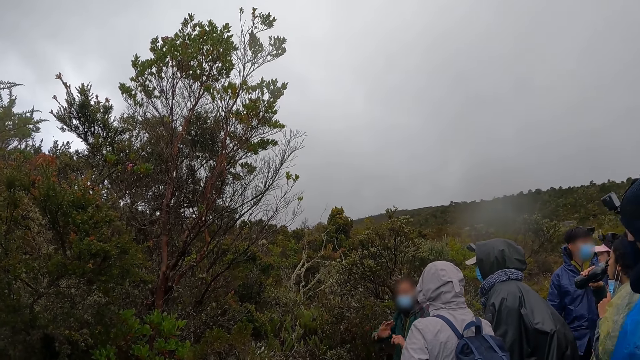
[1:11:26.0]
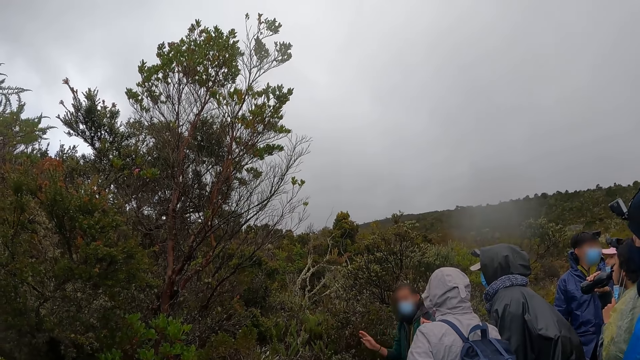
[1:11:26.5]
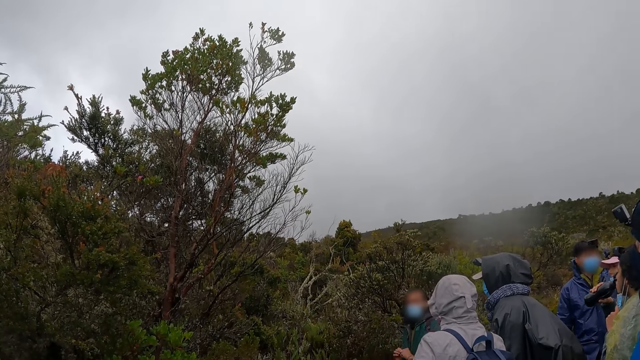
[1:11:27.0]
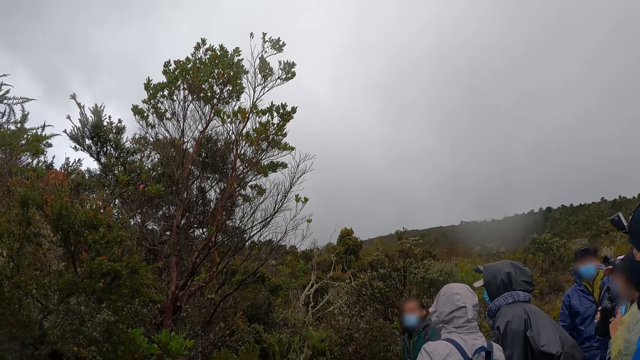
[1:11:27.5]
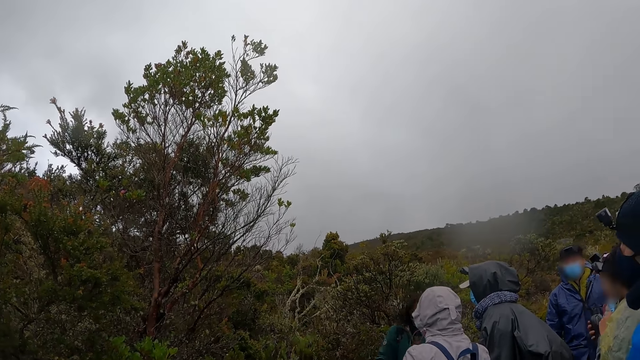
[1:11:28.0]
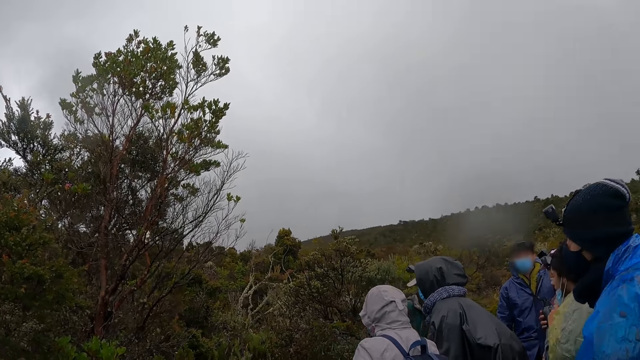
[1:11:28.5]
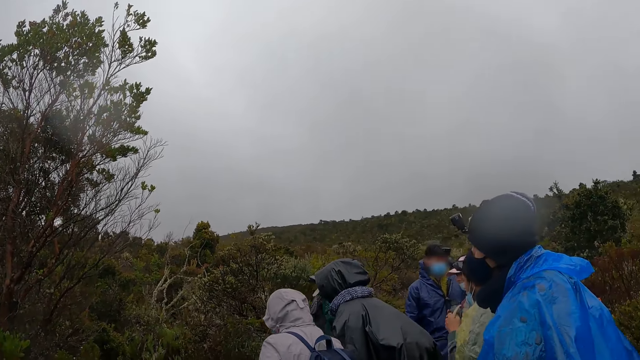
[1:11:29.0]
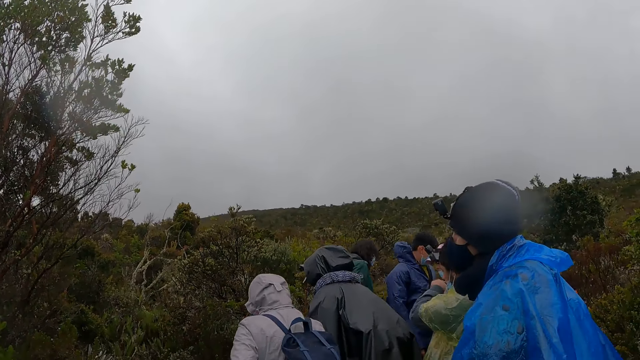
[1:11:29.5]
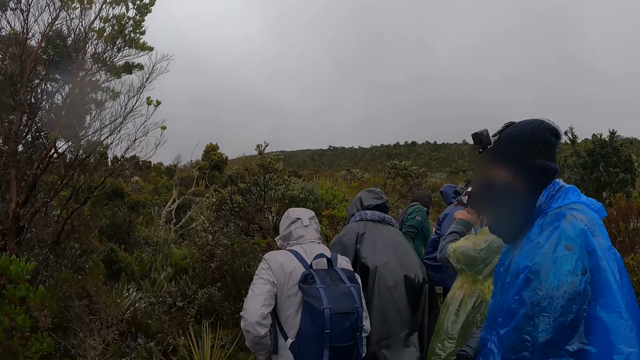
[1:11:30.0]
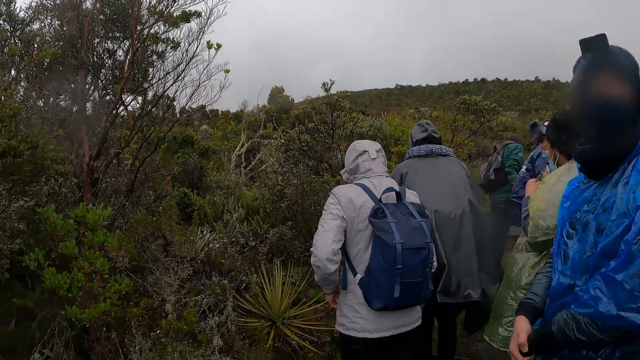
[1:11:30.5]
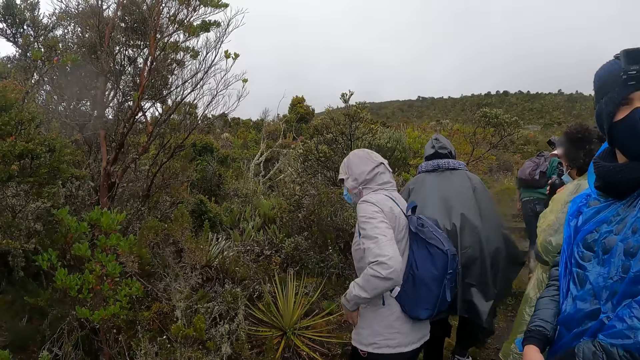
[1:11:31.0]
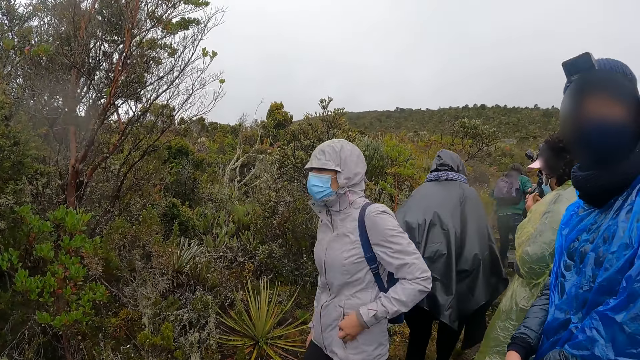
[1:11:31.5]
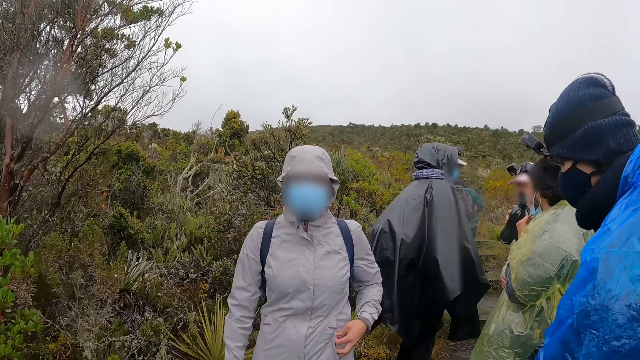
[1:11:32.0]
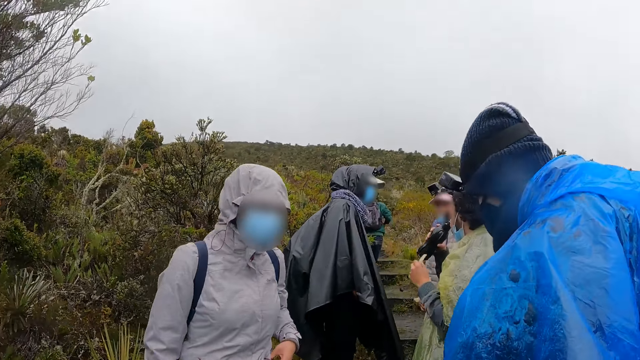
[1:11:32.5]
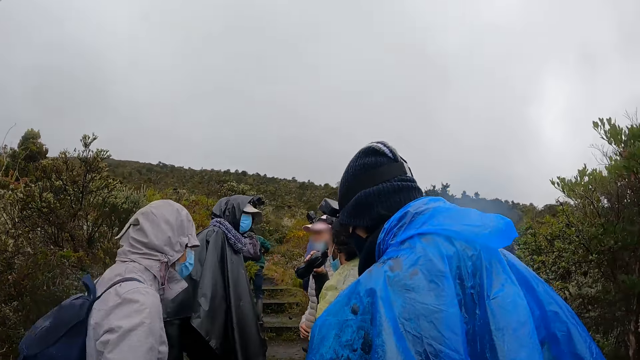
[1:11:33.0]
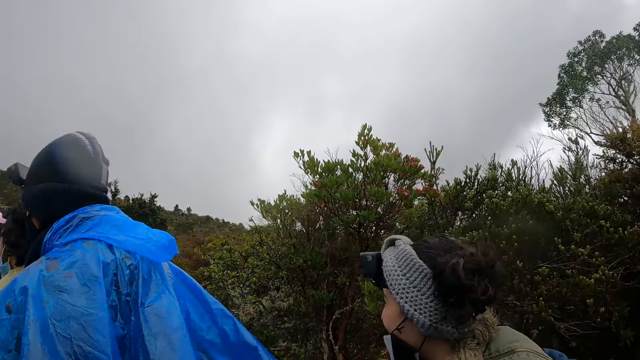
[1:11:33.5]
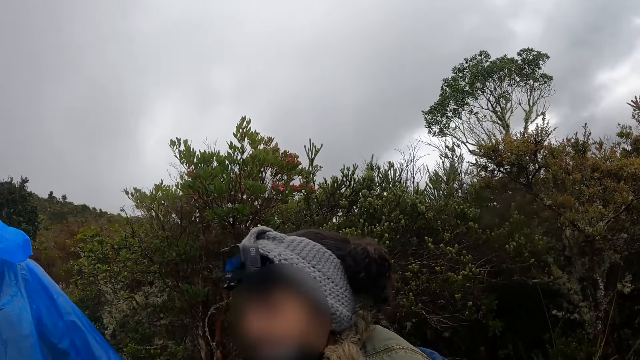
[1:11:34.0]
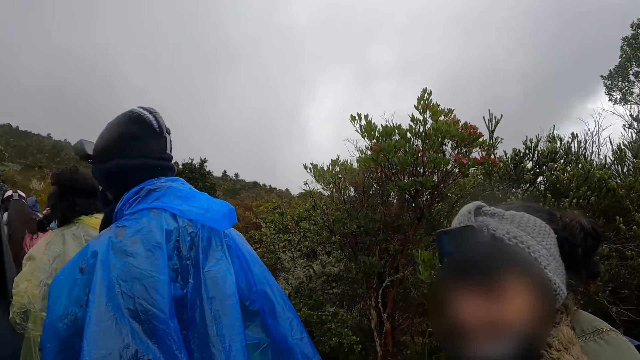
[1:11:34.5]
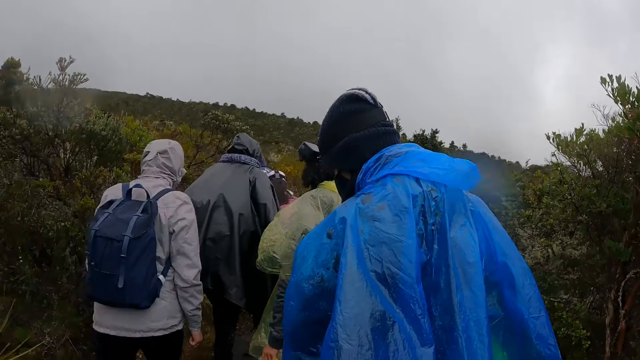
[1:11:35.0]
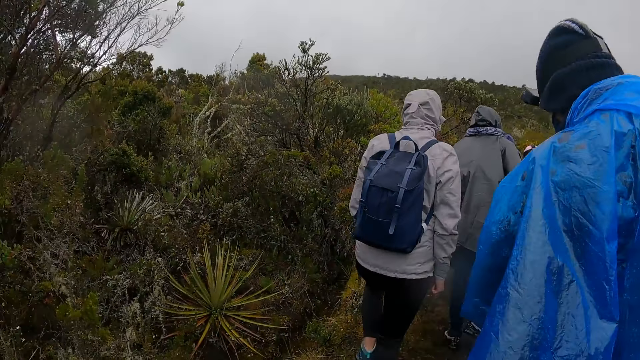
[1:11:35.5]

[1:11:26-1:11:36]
The man gestures with his hands. The man climbs up a hill. The camera wearer and the group of people climb up the hill. They walk.

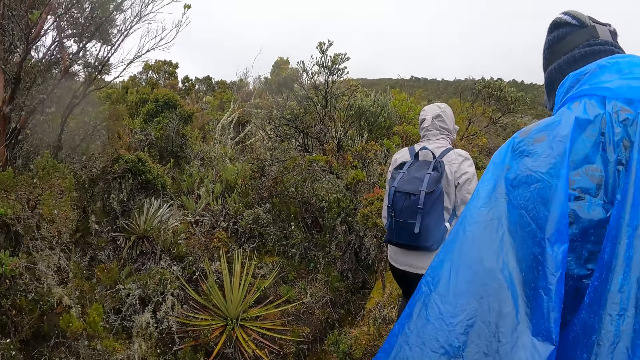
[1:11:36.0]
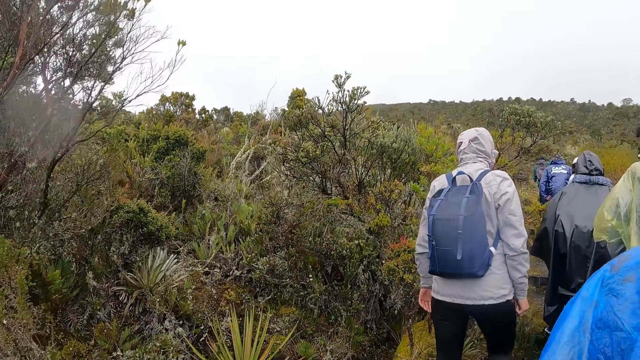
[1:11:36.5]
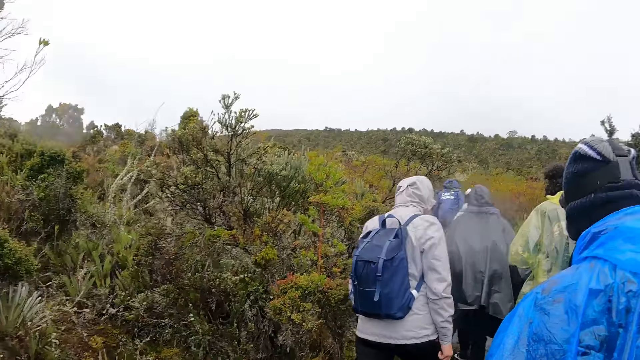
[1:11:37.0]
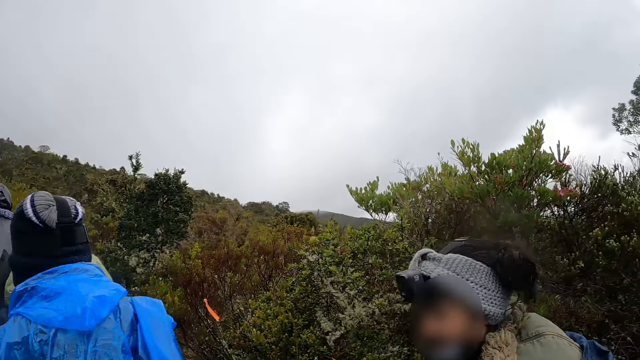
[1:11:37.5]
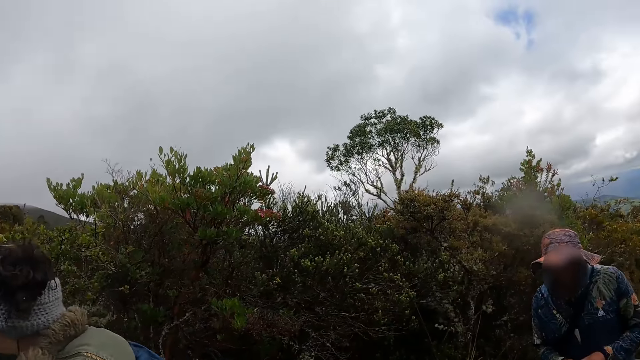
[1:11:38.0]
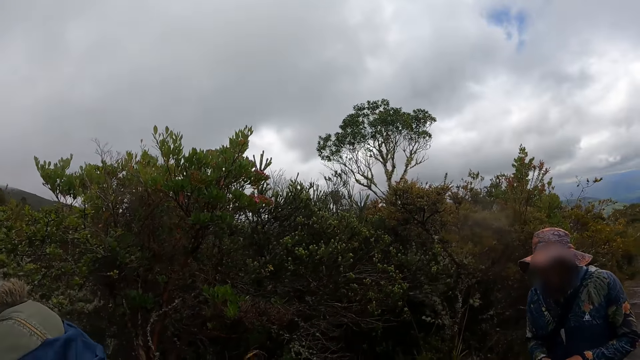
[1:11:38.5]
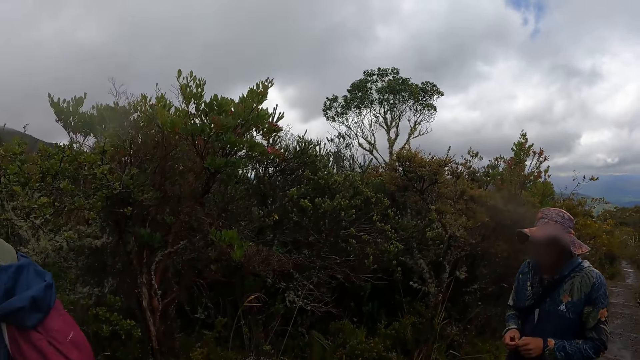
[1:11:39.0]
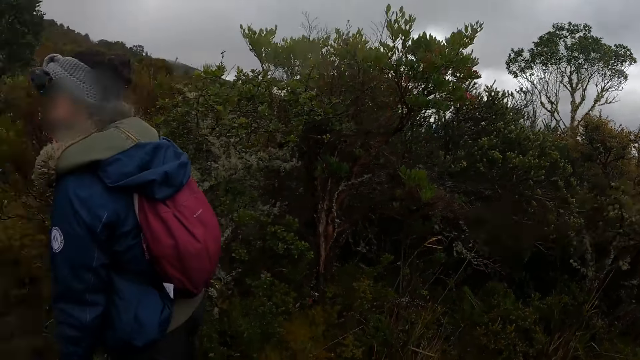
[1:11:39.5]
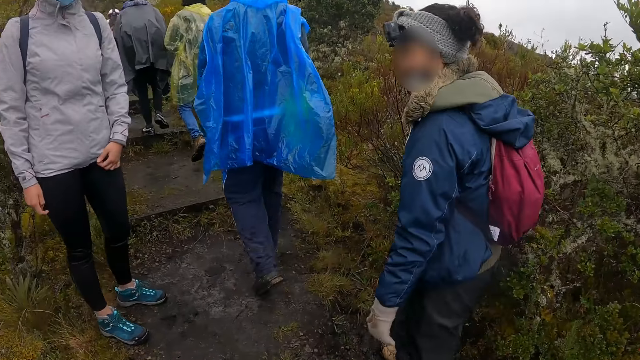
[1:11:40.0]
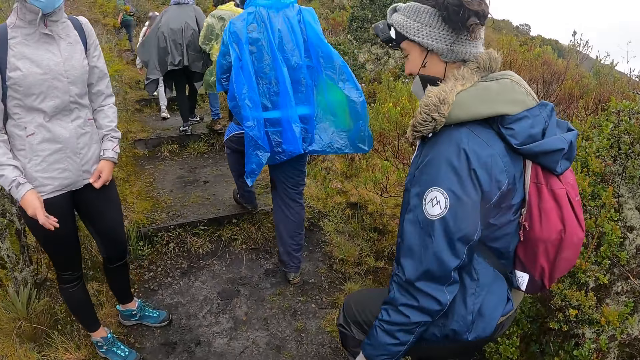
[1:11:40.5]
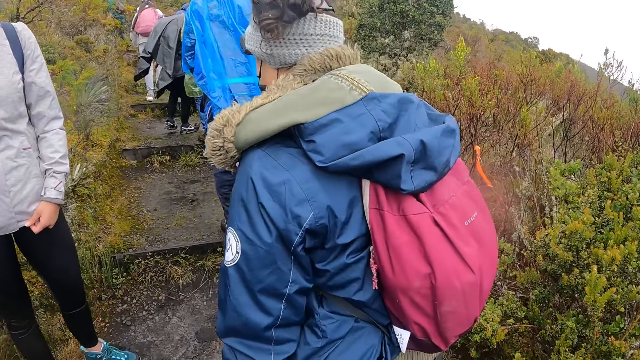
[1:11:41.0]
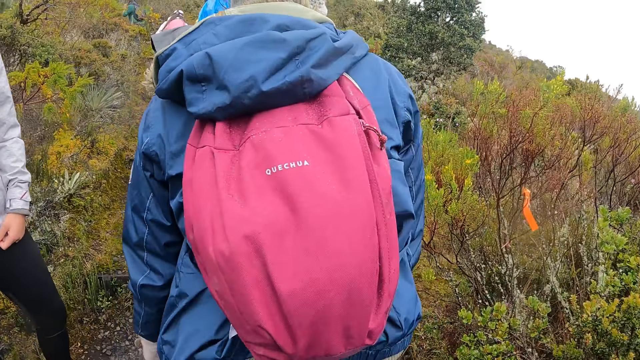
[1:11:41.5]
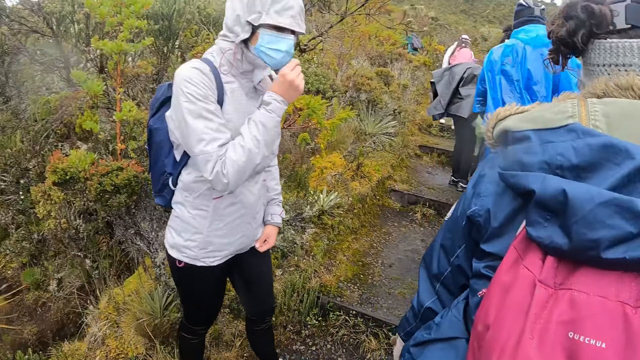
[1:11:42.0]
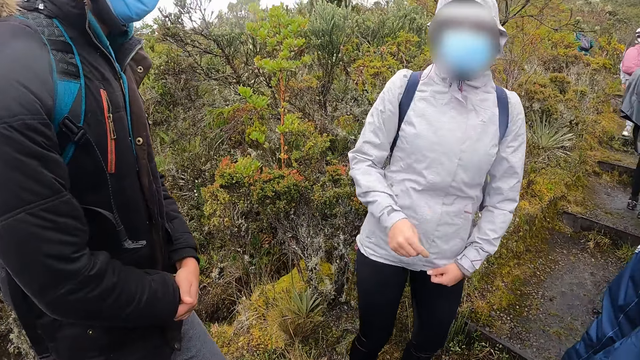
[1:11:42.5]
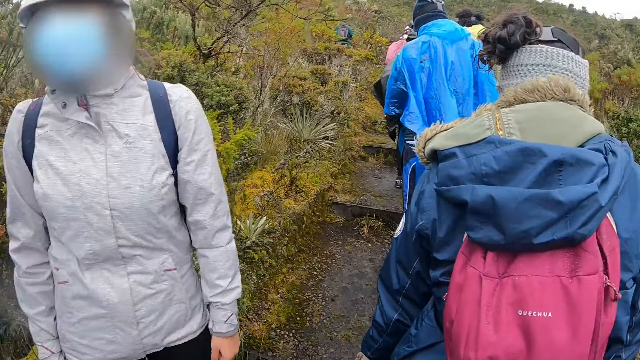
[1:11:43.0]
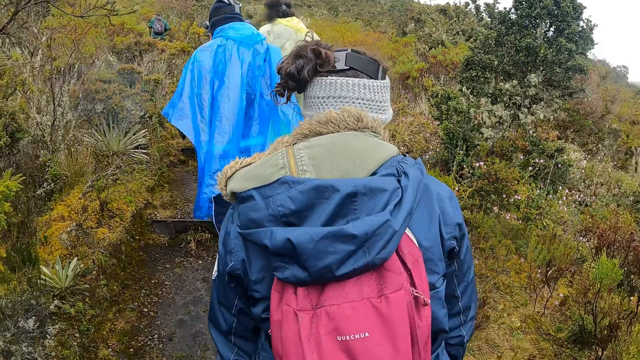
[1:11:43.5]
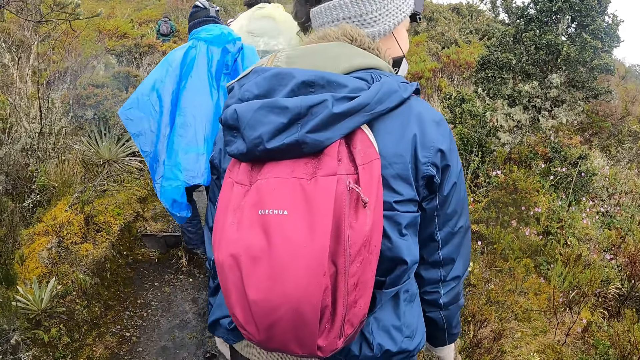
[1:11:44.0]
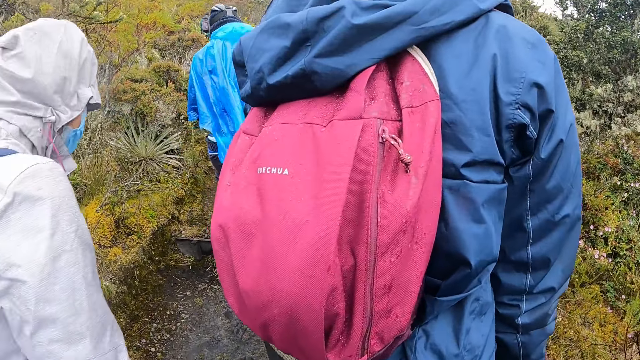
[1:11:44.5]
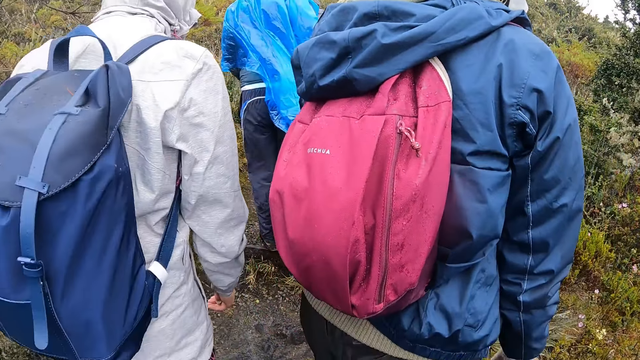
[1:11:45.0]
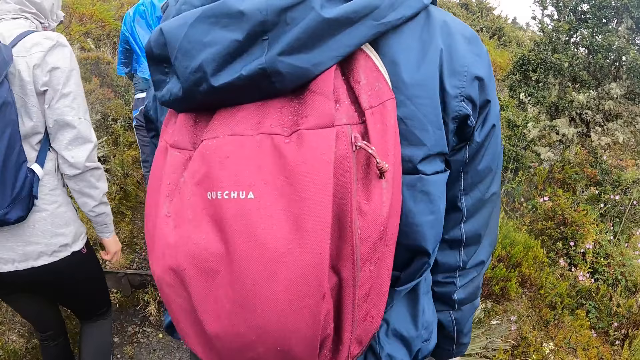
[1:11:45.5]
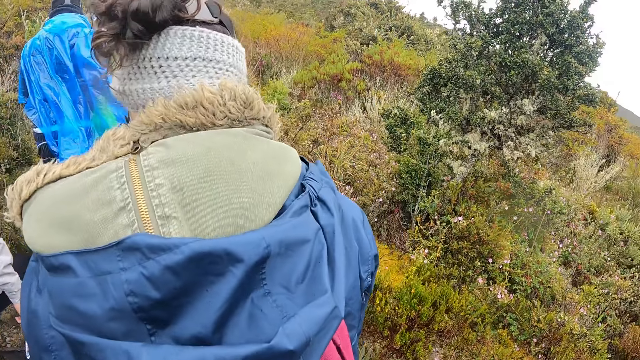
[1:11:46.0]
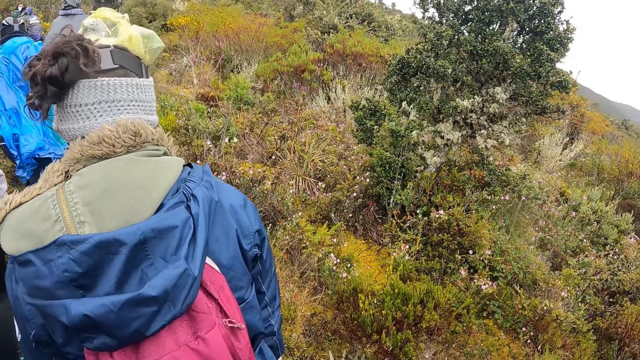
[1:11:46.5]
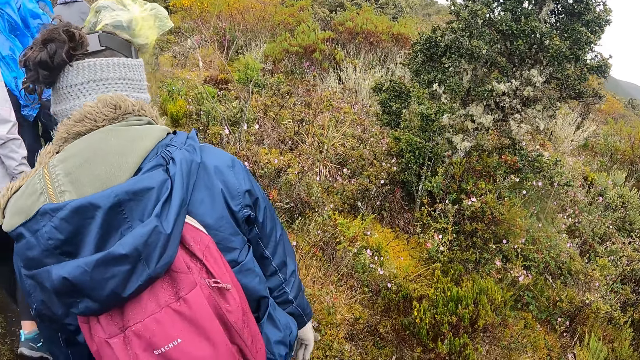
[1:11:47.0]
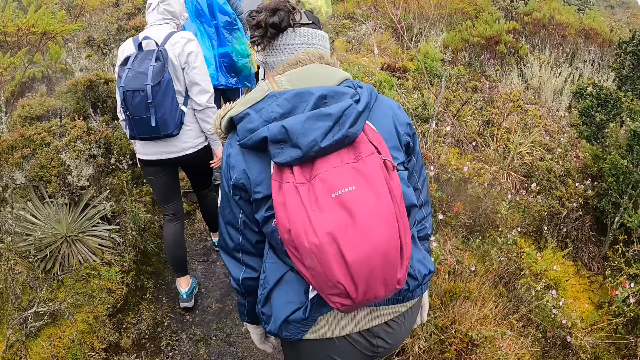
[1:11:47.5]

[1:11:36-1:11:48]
The camera wearer looks around. They walk. They interact with a woman.
